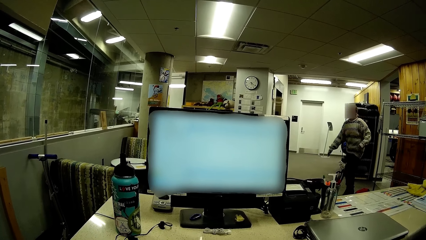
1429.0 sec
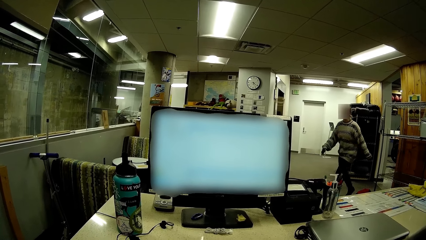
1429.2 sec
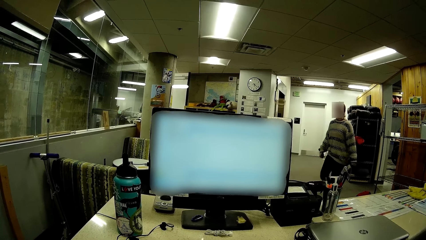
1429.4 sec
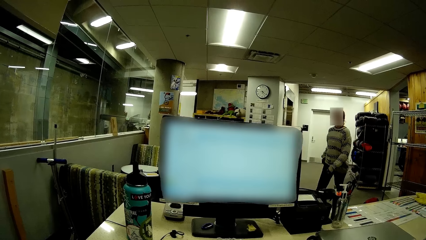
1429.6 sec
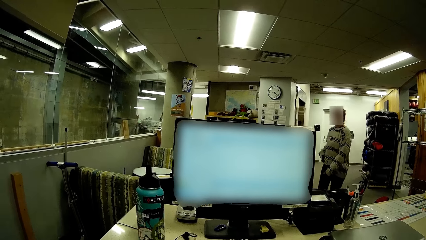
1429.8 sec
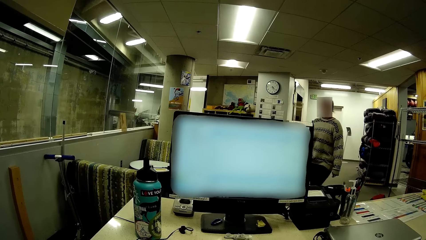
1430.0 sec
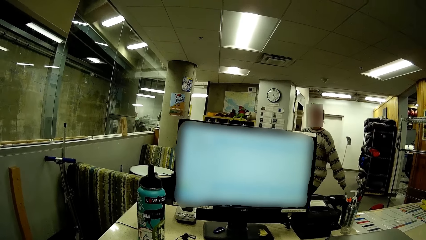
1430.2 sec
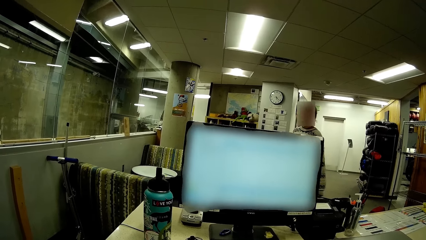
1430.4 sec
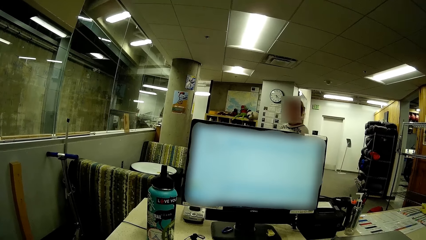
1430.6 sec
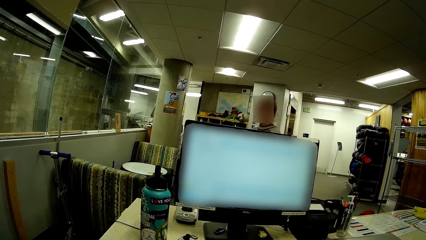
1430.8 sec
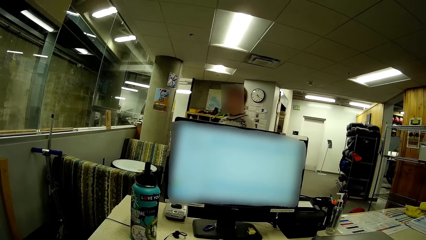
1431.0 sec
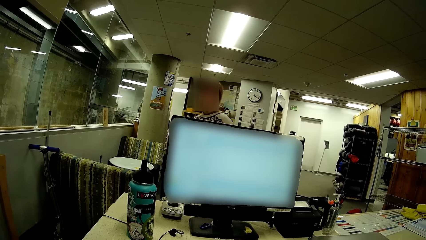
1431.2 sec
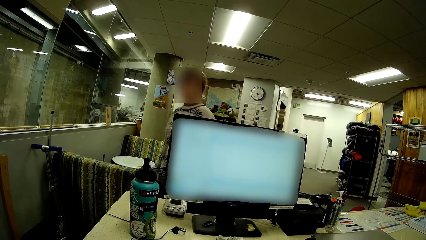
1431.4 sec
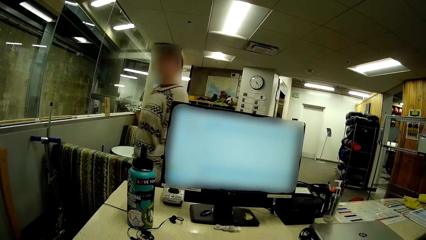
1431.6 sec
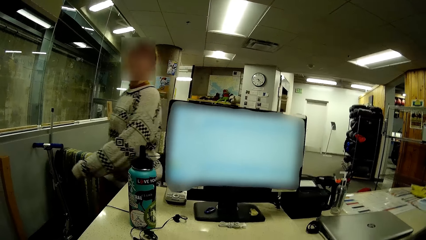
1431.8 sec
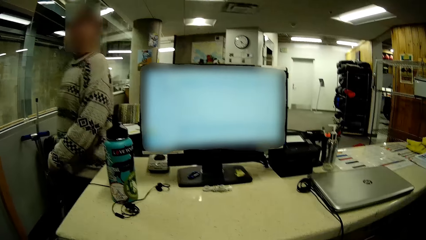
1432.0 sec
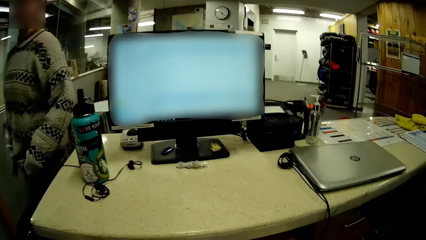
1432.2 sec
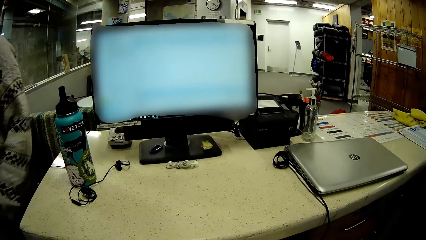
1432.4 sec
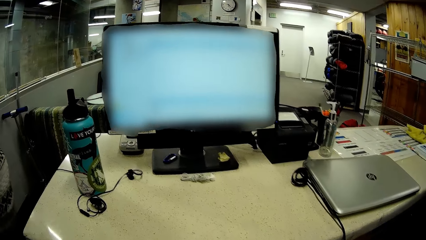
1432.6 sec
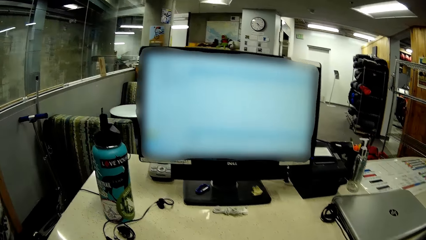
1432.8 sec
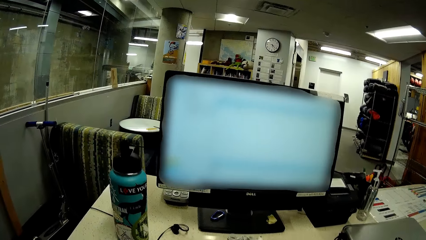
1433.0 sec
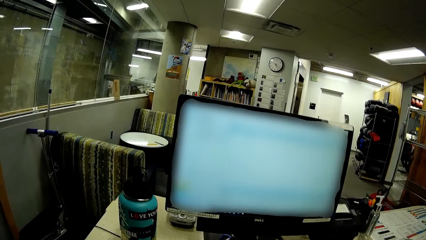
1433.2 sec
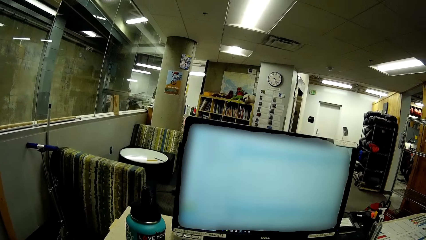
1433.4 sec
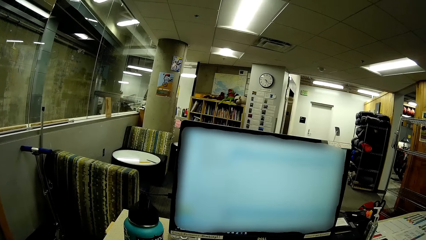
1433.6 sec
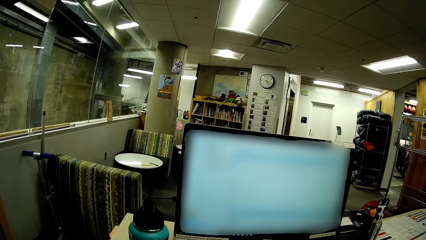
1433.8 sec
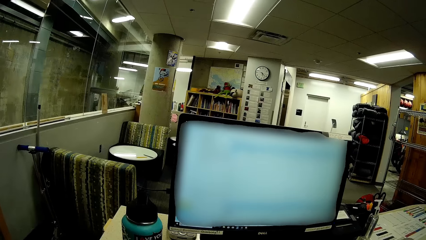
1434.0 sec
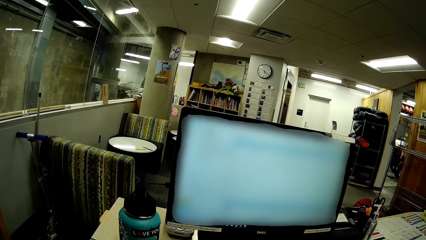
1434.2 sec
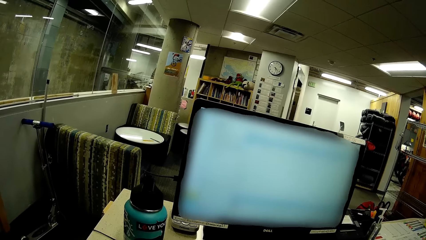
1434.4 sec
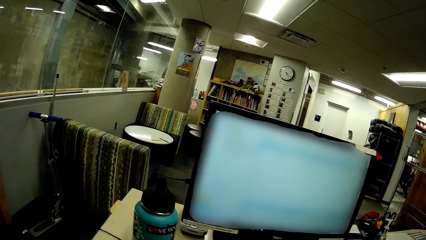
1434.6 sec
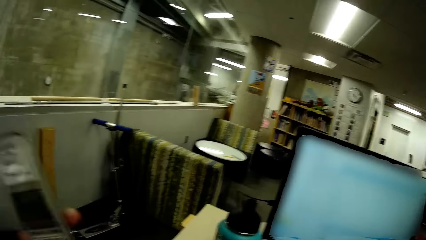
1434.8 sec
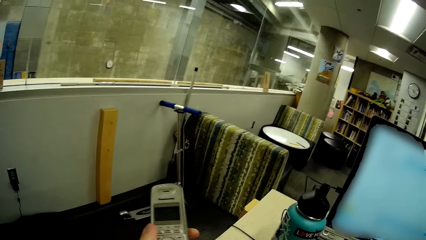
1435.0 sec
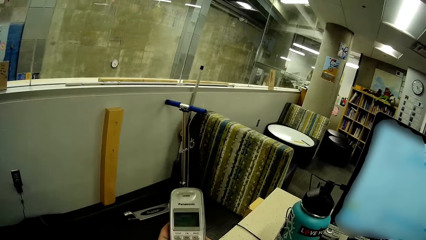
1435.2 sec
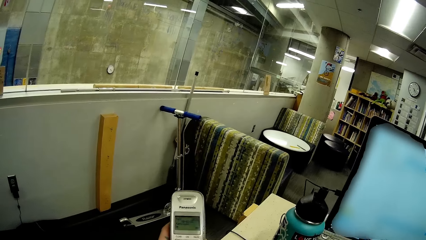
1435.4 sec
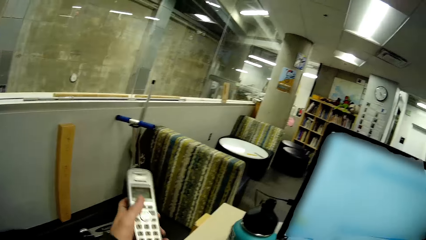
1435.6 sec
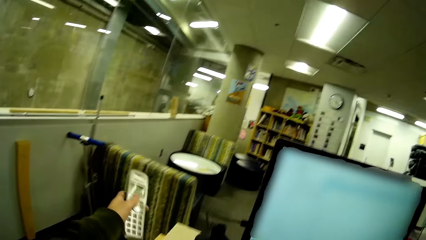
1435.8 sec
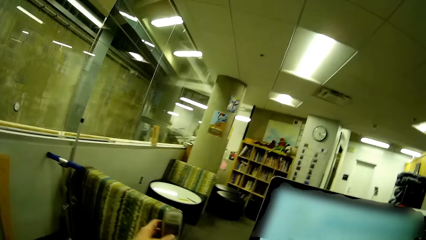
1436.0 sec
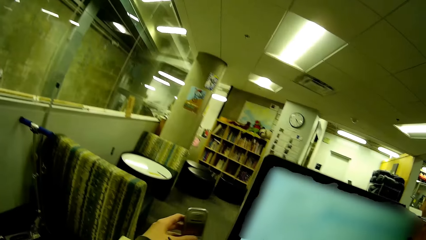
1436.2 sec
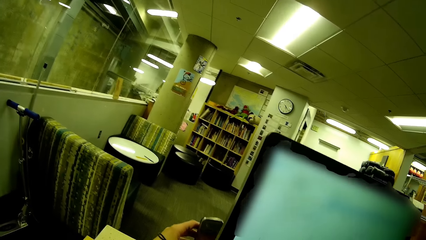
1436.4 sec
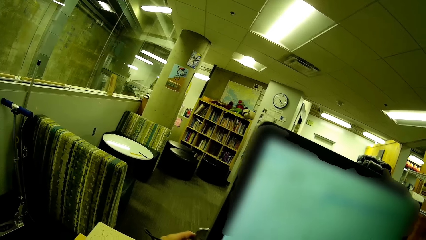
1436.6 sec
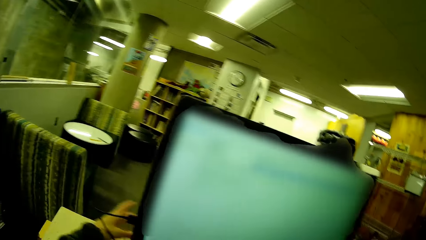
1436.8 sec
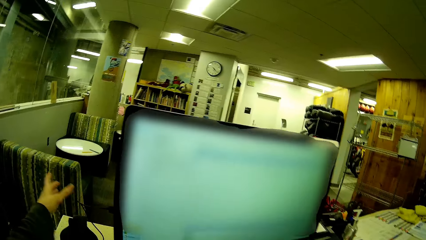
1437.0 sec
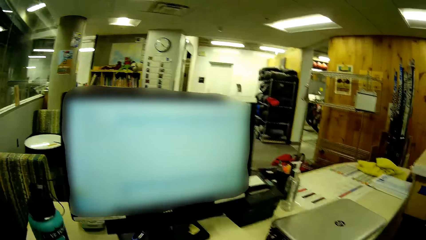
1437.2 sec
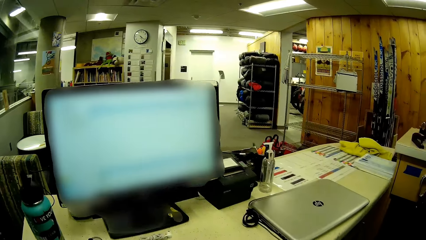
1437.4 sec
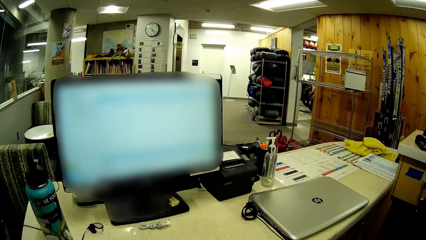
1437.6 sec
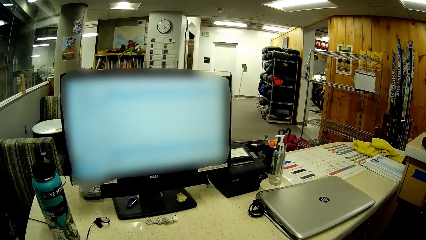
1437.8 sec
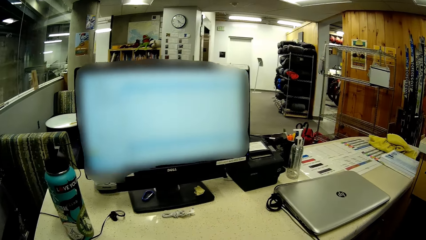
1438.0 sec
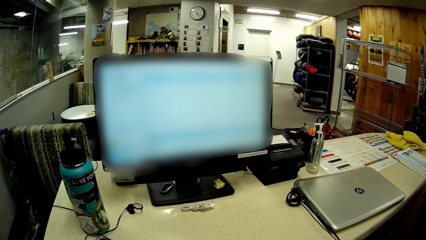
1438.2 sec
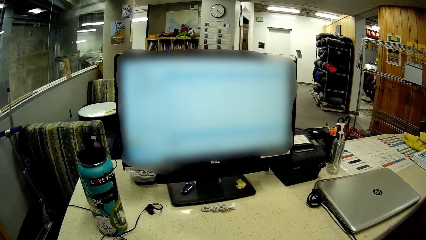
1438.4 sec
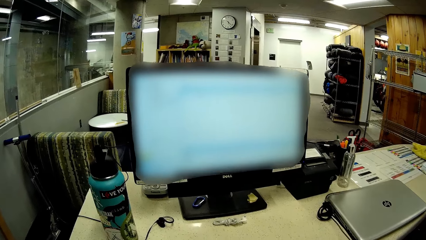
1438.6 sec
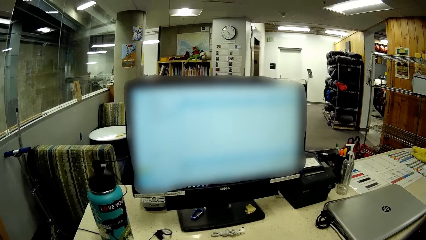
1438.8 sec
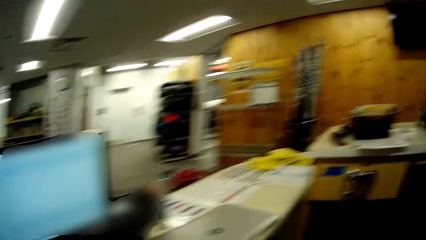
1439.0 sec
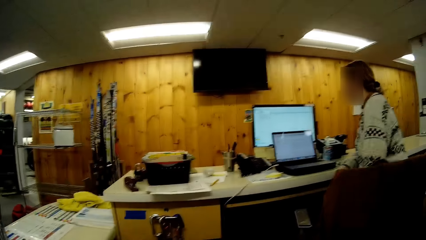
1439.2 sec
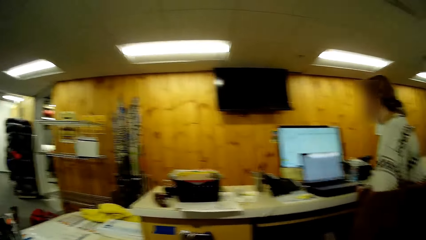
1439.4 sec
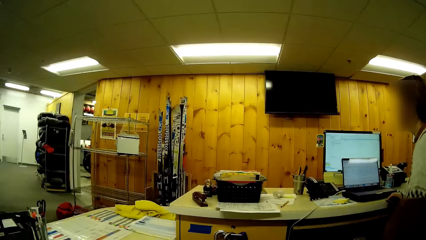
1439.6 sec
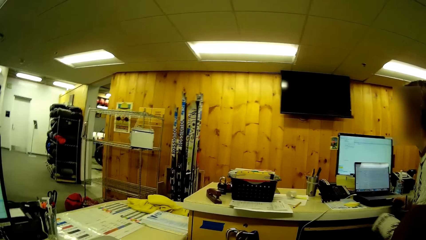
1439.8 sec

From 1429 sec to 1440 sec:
A person walks in the room. The camera wearer stares at the computer desktop in the room. They dial the mobile phone. They put the mobile phone on the table. They stare at the computer desktop in the room.
